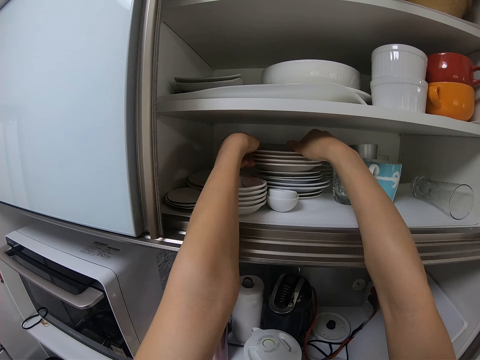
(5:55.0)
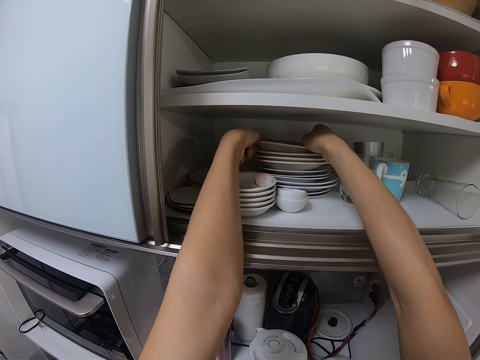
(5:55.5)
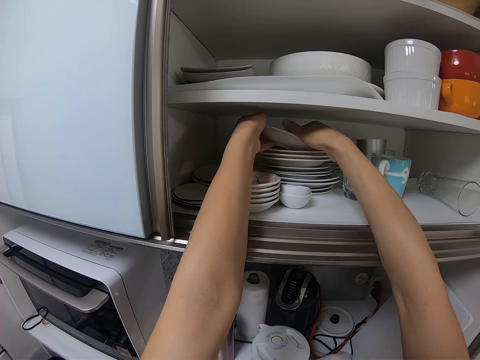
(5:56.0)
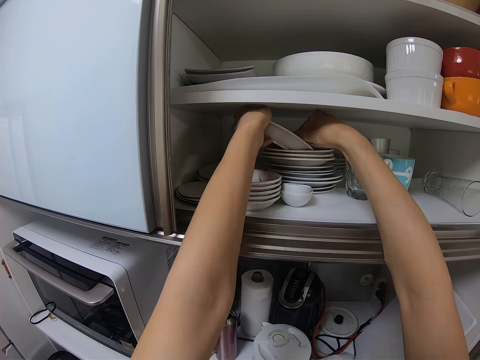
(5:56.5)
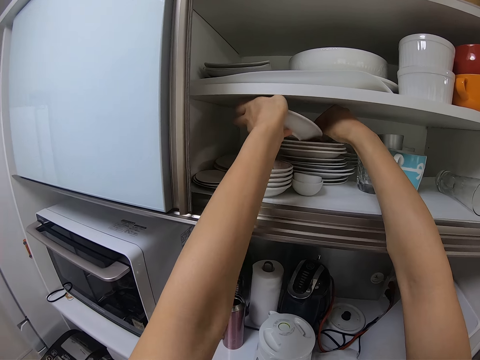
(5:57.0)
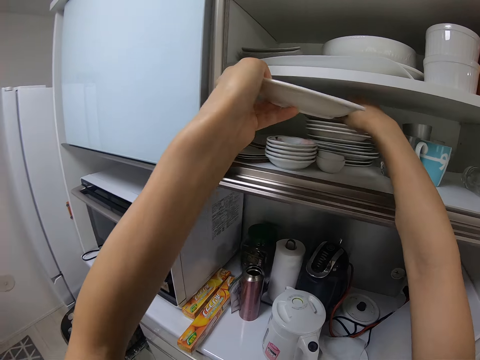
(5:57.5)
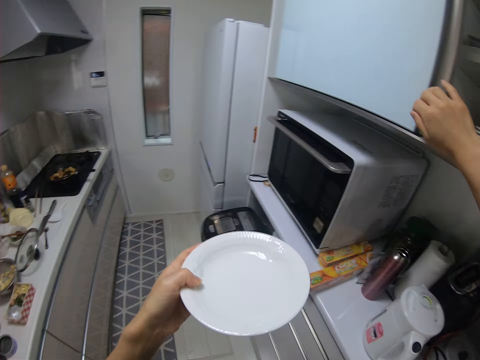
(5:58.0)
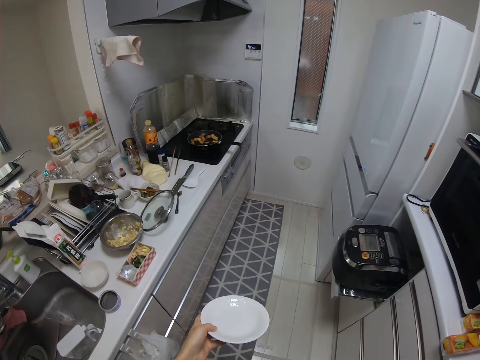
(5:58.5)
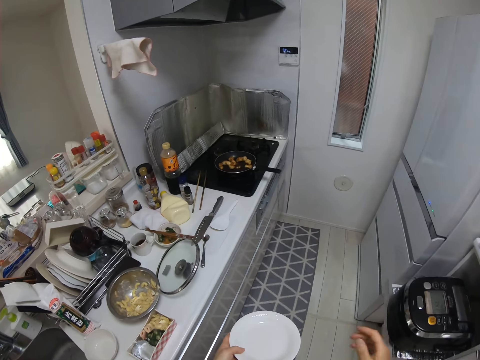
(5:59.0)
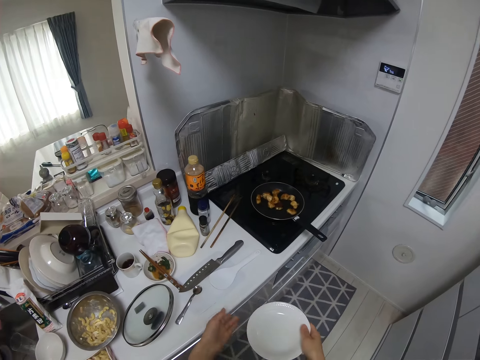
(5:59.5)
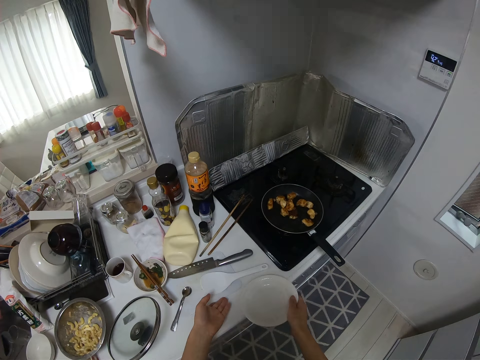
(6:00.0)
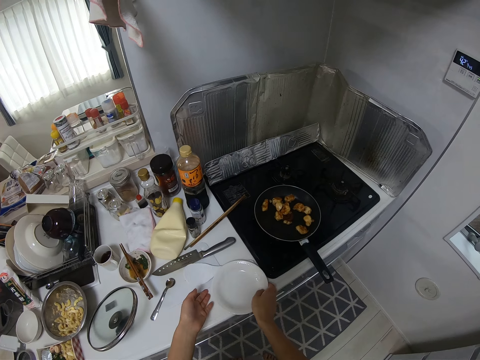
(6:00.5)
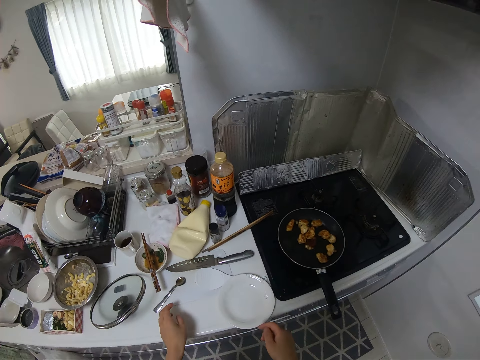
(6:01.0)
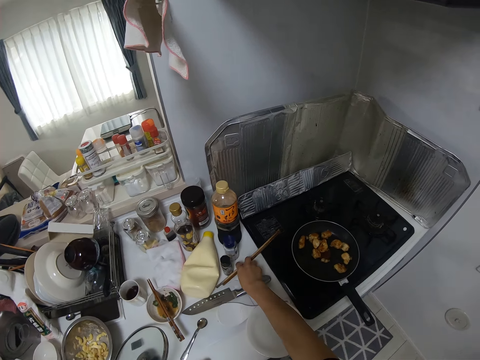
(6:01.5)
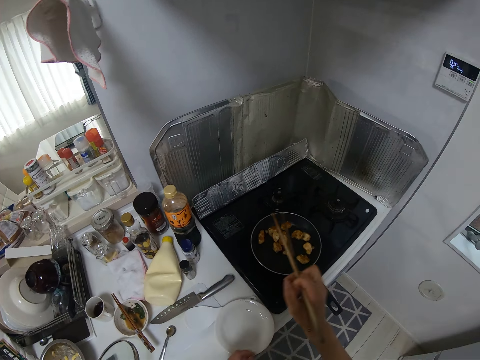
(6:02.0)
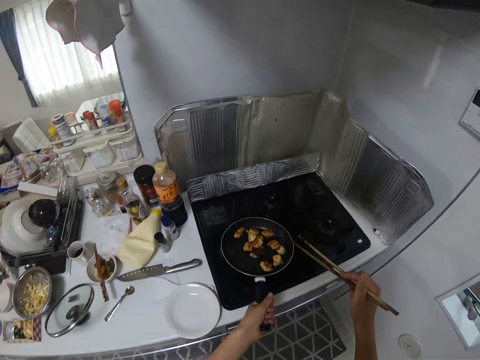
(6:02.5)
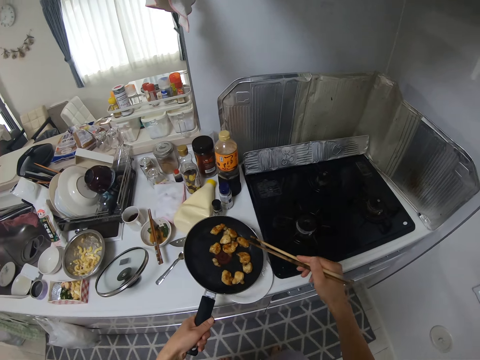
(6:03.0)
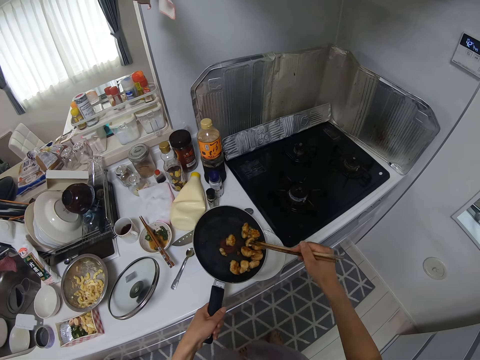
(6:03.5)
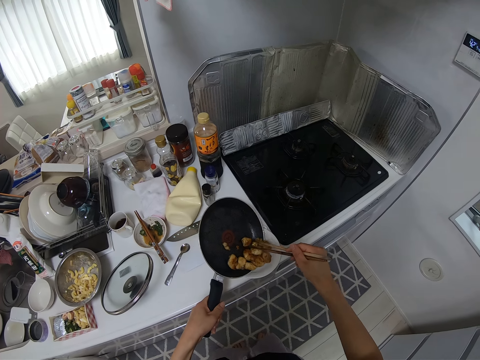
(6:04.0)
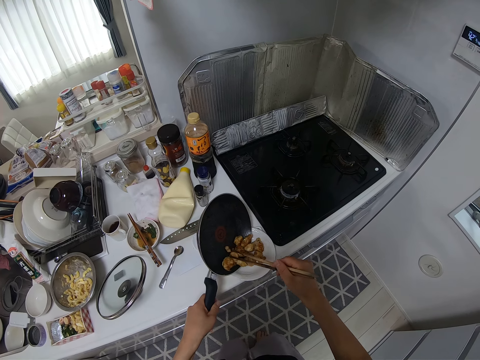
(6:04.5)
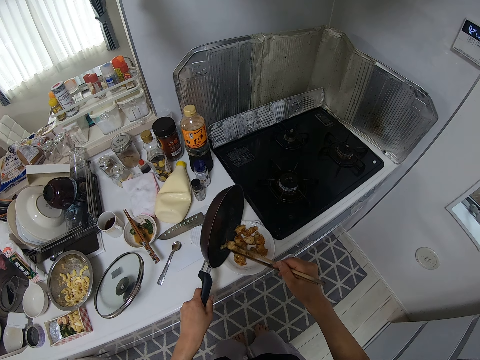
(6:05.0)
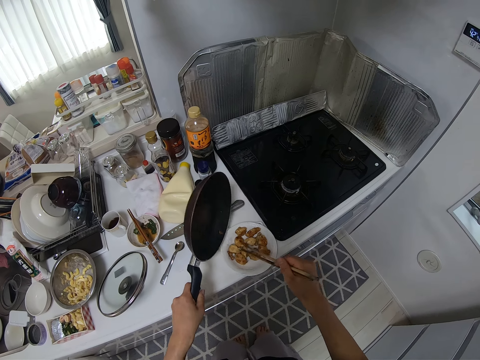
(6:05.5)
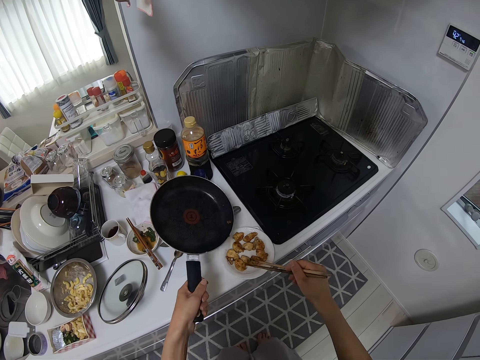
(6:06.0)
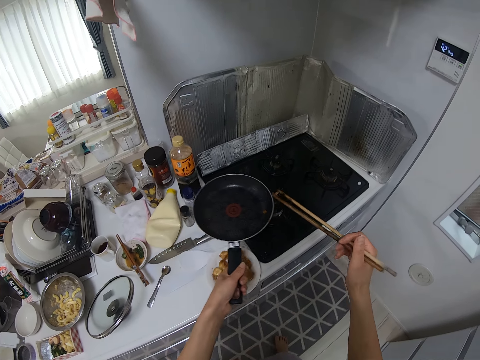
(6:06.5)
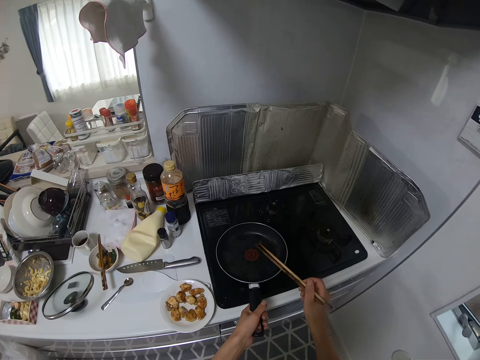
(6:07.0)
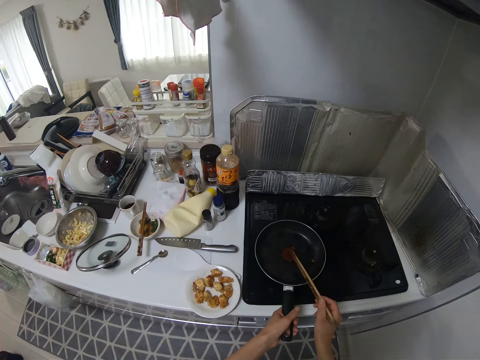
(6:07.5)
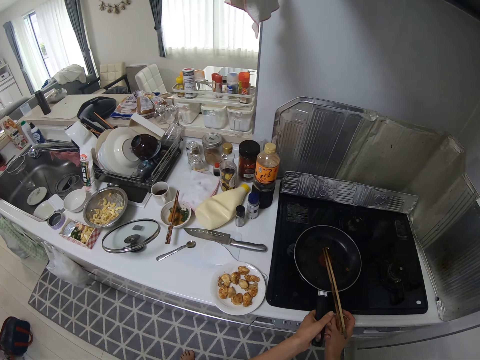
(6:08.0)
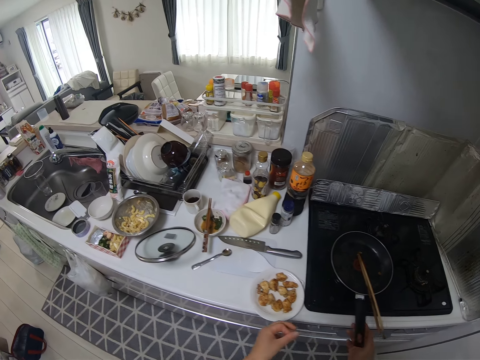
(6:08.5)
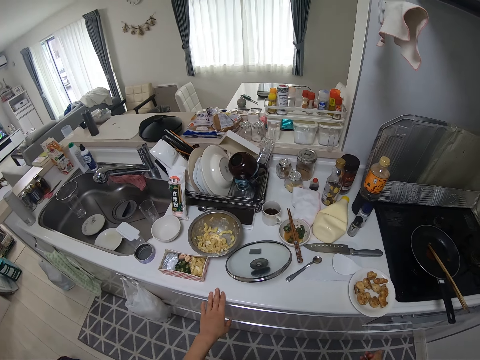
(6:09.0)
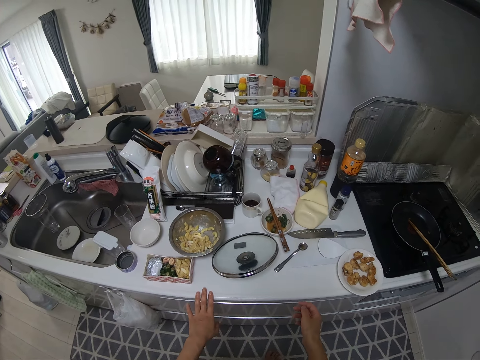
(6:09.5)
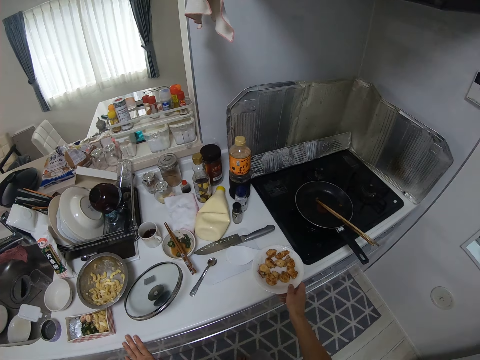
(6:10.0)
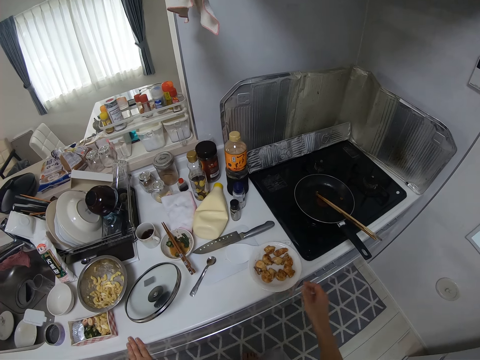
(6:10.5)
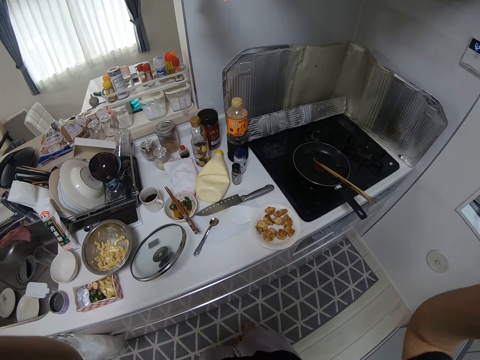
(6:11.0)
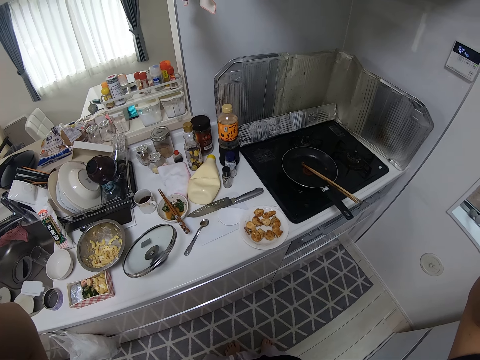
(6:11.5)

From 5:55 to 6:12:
The camera wearer picks up the plate from the cabinet. They walk towards the counter top and put the plate on the counter top. They close the cabinet. They pick up the chopsticks. They pick up the fry pan from the cooker. They pour the shrimps in the plate. They drop the fry pan and chopstick on the cooker. They pick up the chopsticks. They hold the plate. They lift a hand up. They touch the camera.
